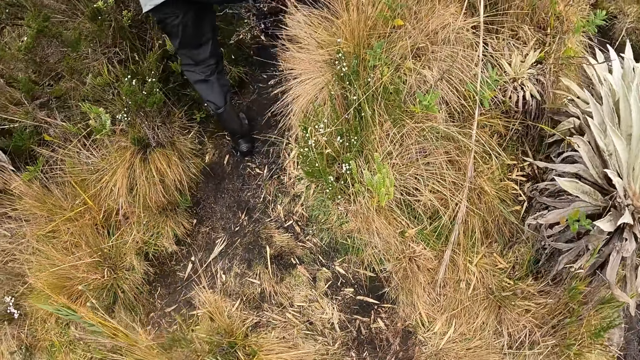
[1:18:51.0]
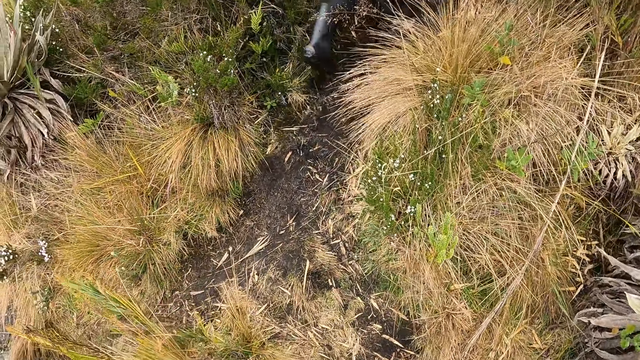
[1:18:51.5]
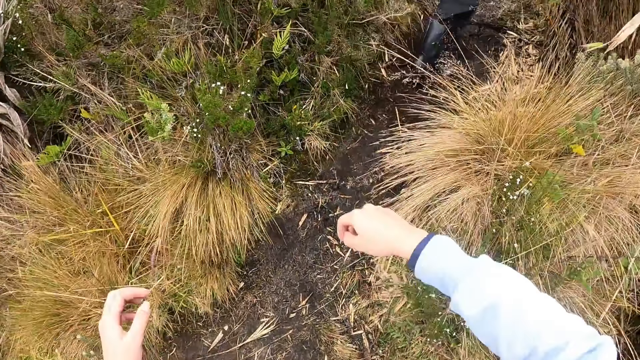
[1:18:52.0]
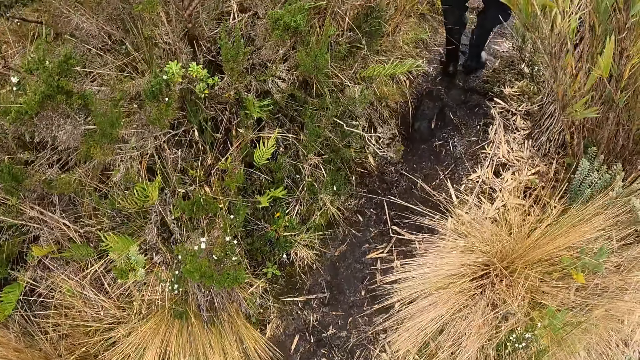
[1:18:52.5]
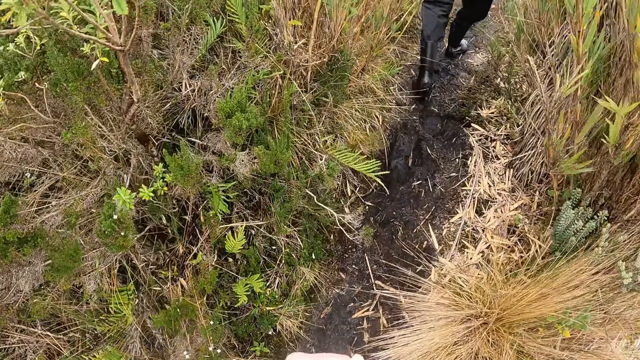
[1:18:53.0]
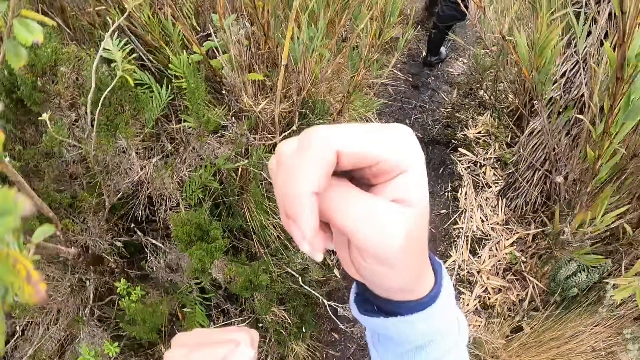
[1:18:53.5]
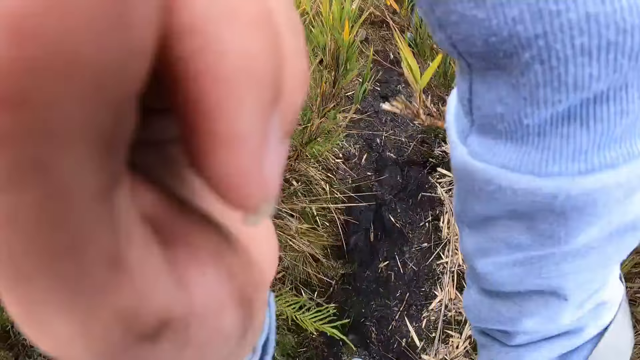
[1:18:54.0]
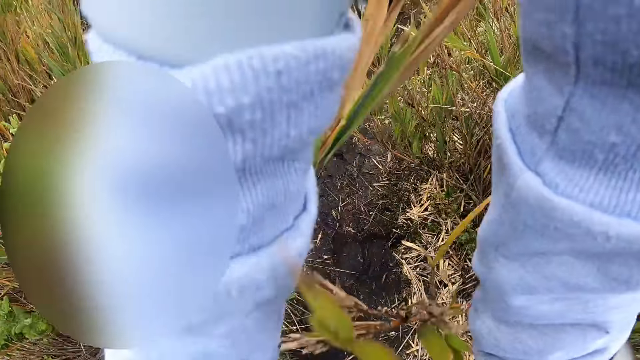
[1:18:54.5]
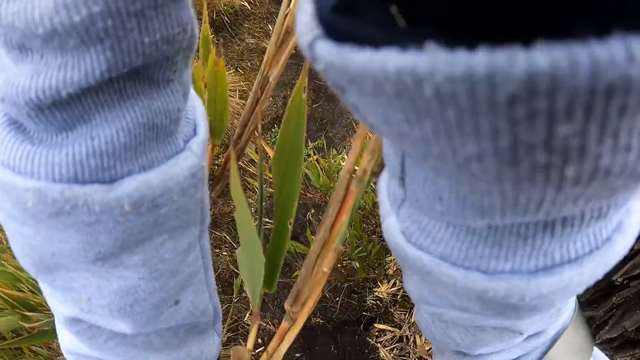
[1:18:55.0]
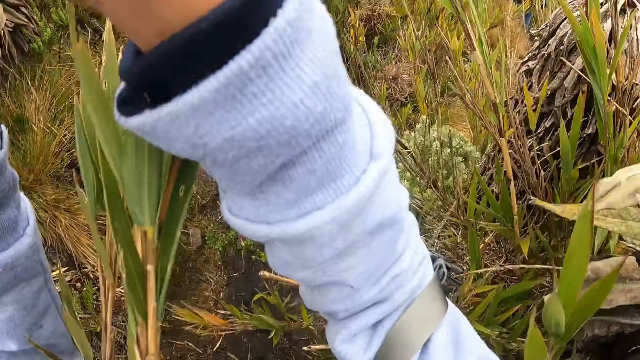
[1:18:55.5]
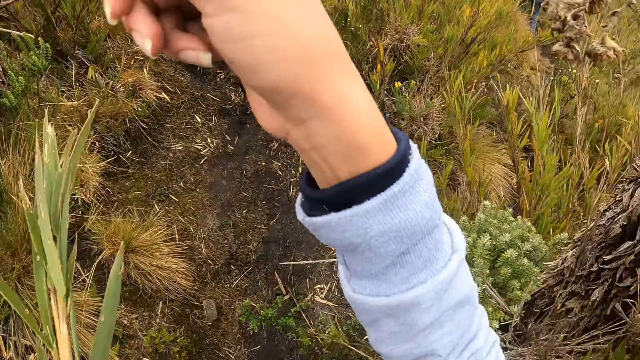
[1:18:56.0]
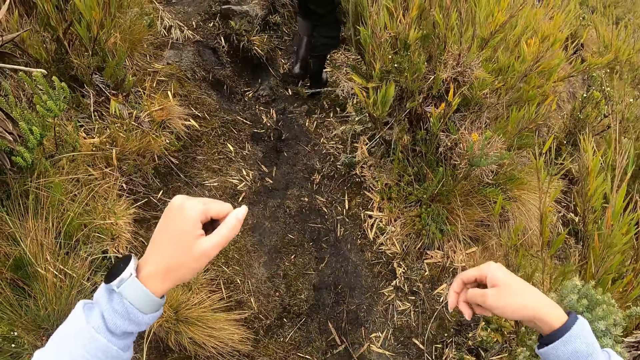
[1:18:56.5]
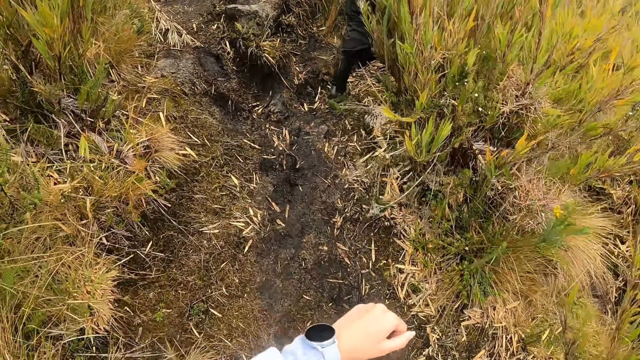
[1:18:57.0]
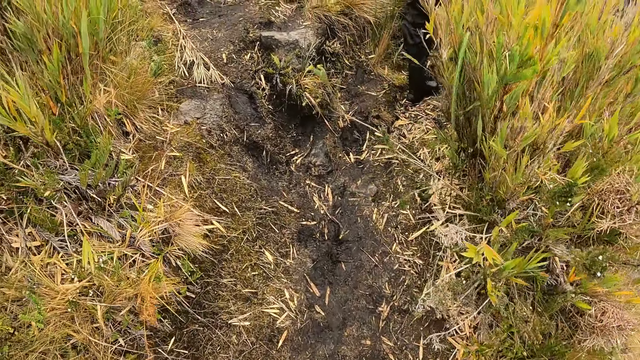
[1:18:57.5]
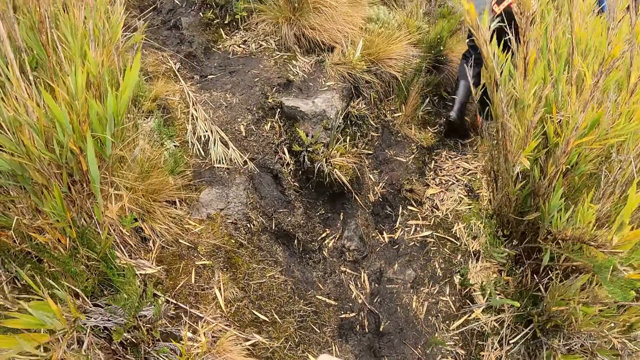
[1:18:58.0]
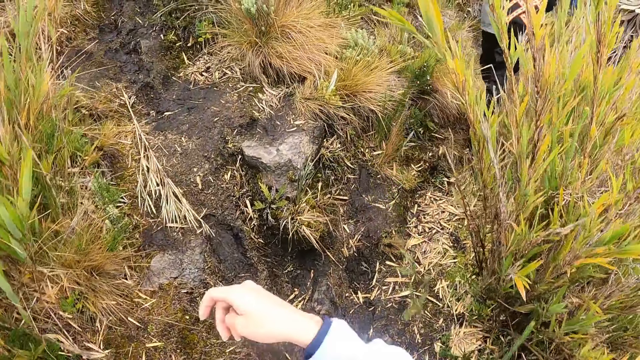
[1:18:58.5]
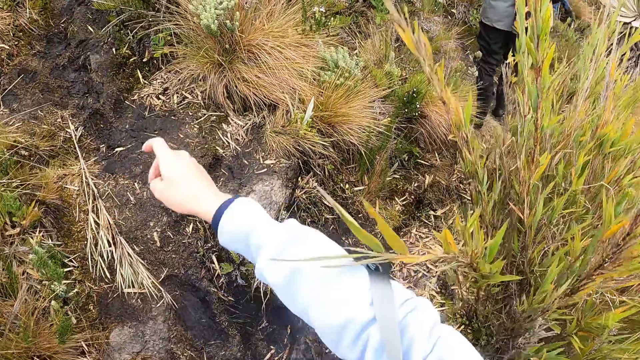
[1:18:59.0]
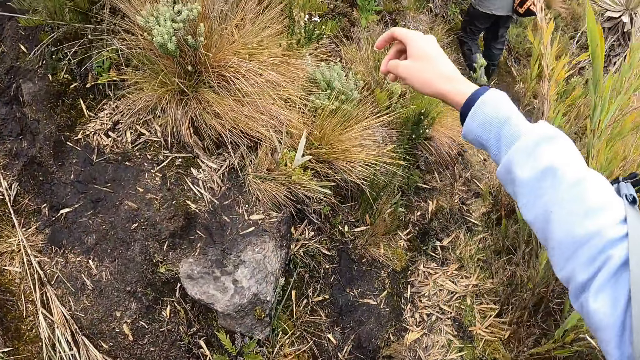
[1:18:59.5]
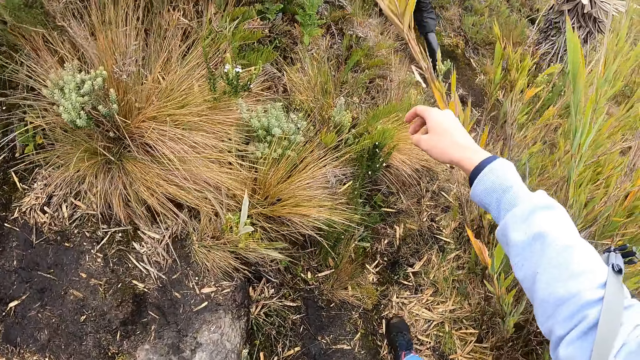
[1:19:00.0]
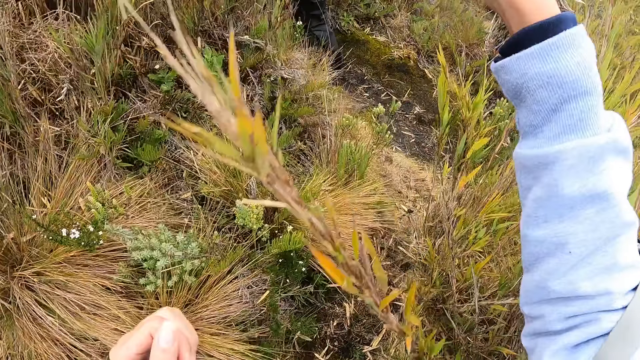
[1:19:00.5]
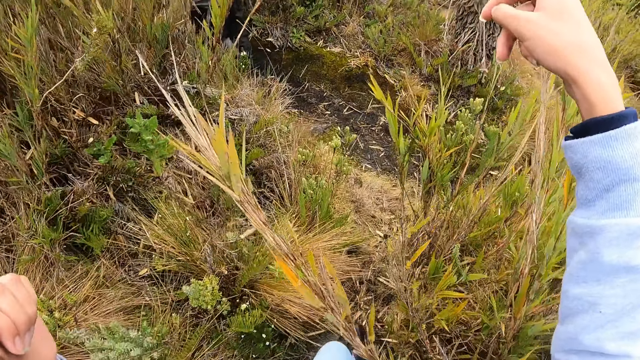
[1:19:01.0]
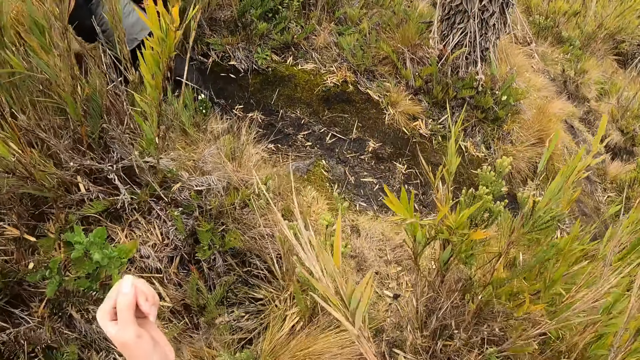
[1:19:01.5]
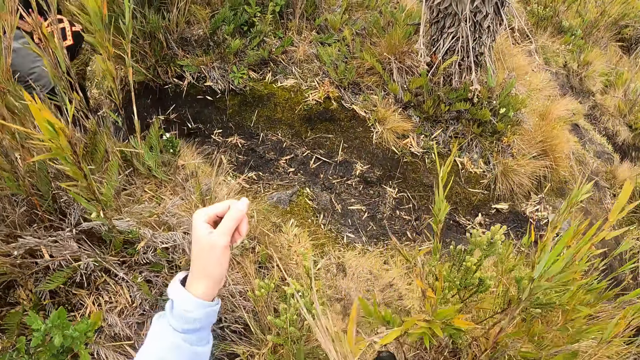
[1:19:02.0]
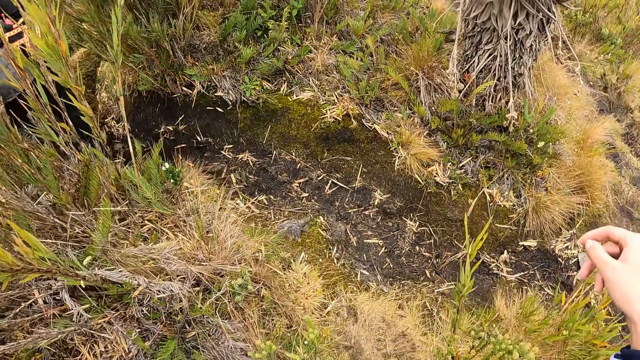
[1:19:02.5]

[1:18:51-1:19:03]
The camera wearer raises her hands towards her face. She touches a plant beside the bush path on the hill with her right arm.

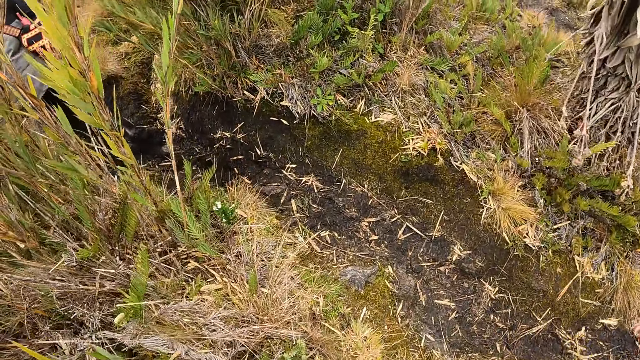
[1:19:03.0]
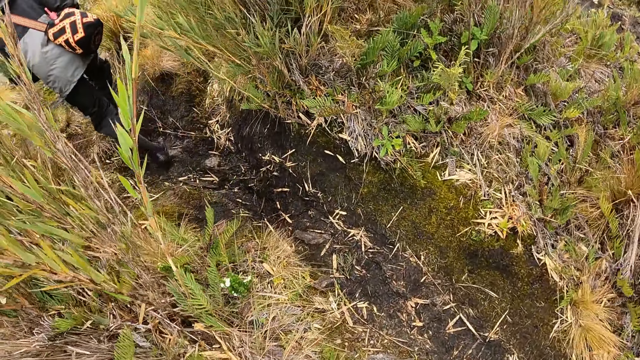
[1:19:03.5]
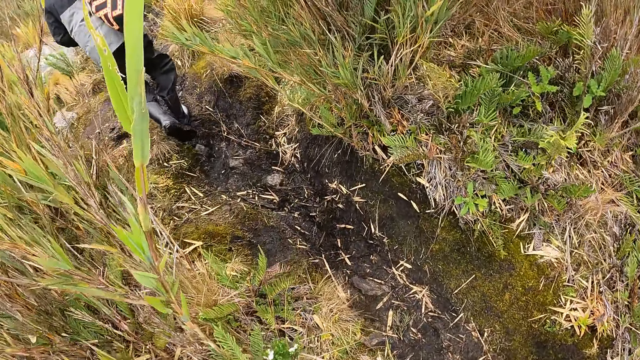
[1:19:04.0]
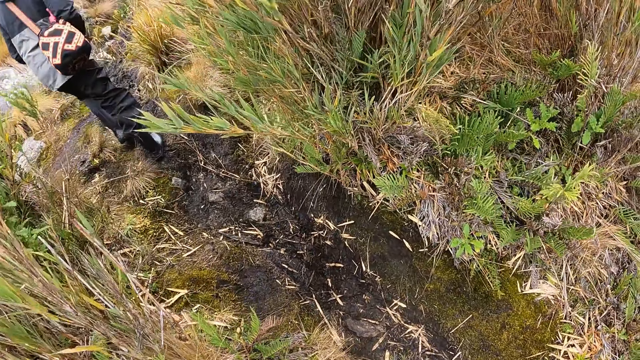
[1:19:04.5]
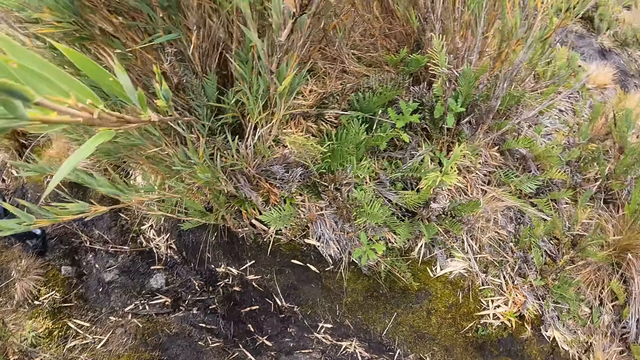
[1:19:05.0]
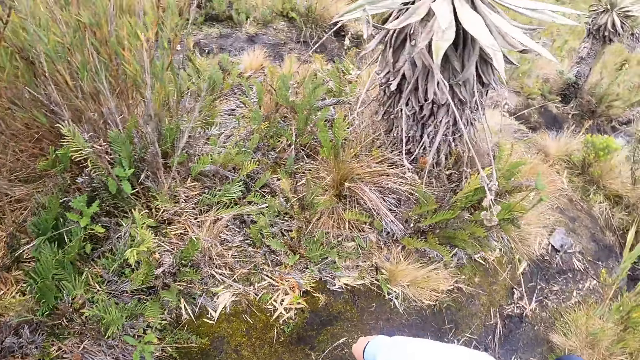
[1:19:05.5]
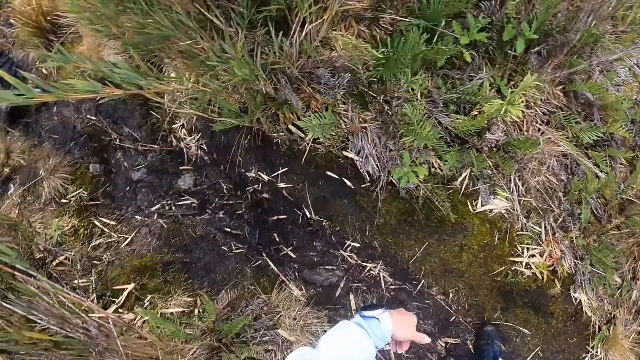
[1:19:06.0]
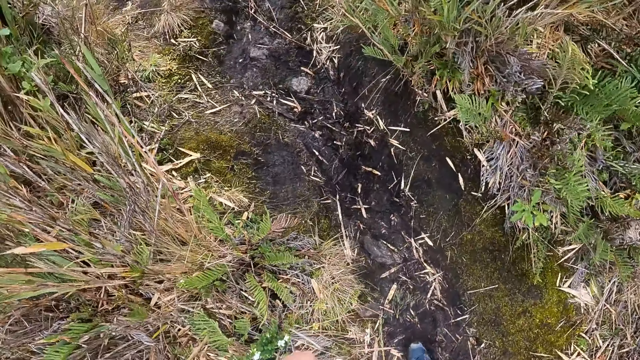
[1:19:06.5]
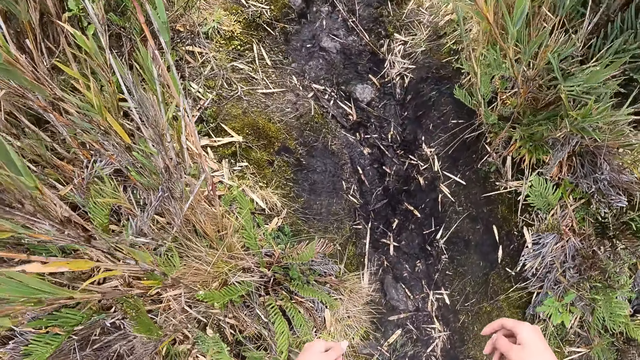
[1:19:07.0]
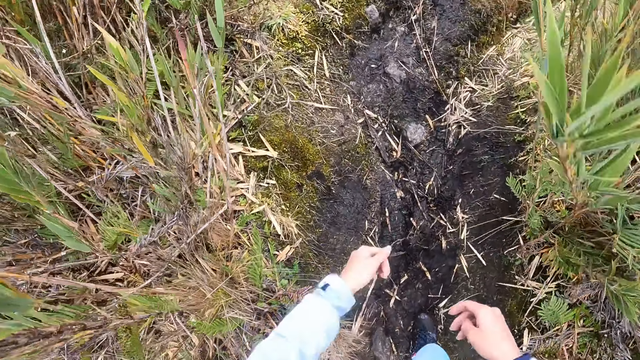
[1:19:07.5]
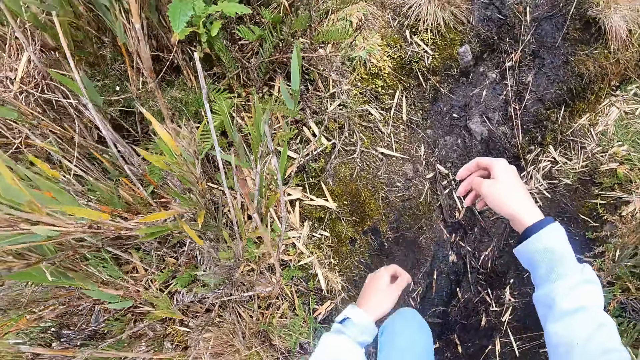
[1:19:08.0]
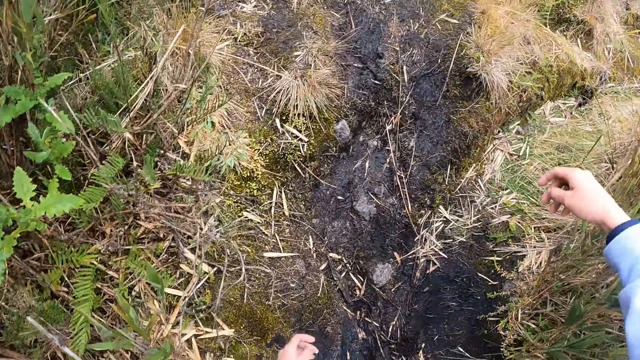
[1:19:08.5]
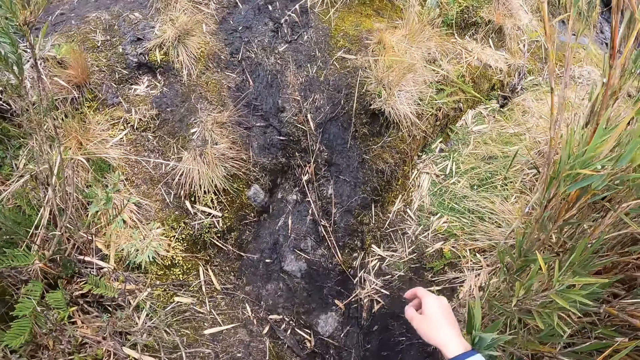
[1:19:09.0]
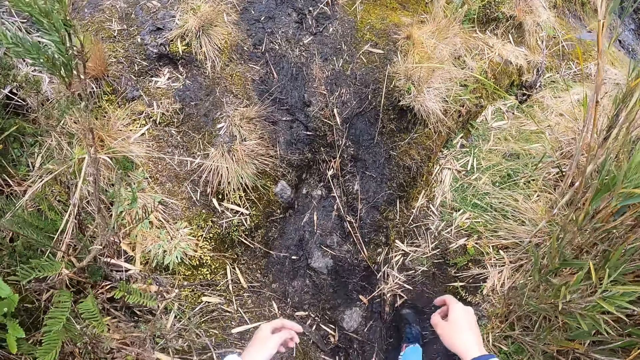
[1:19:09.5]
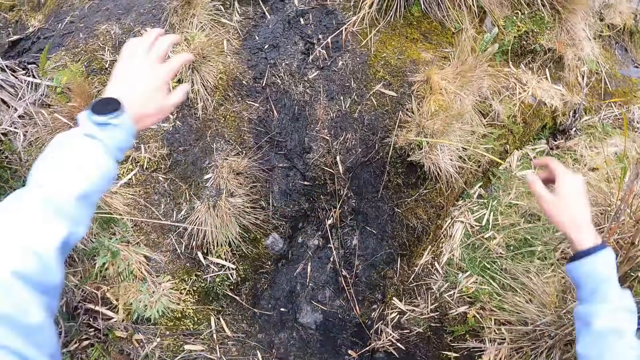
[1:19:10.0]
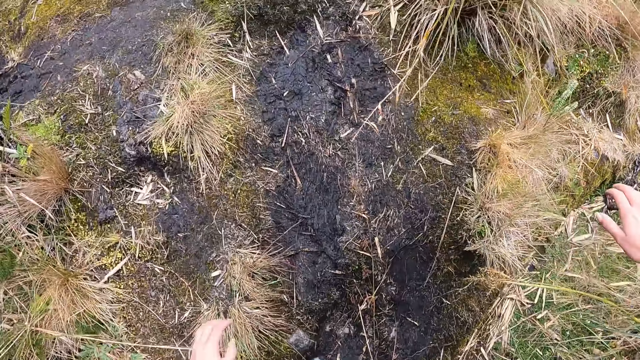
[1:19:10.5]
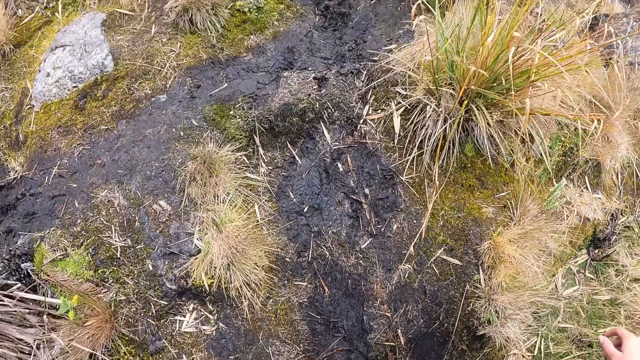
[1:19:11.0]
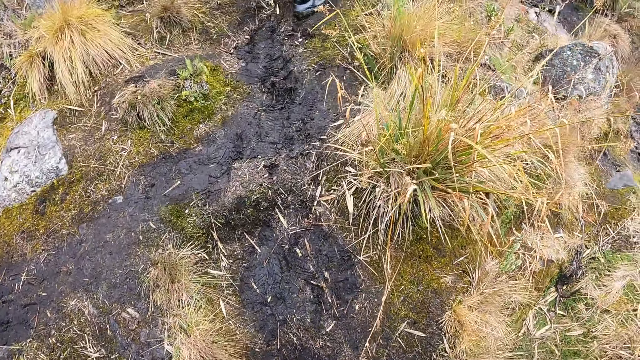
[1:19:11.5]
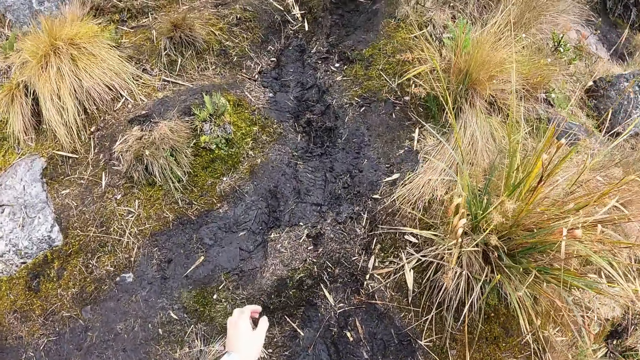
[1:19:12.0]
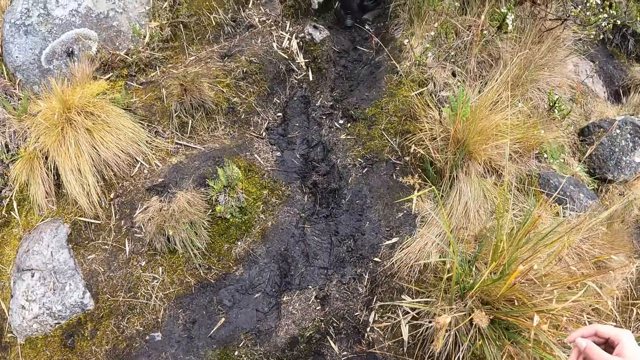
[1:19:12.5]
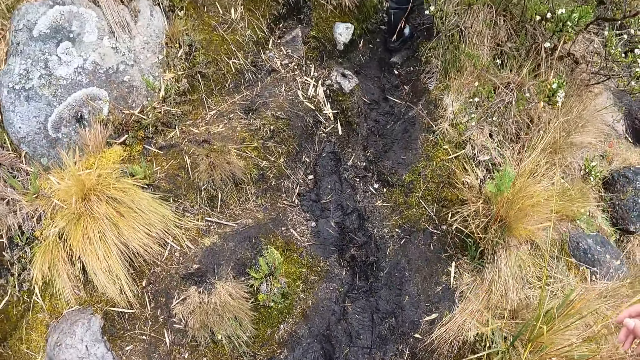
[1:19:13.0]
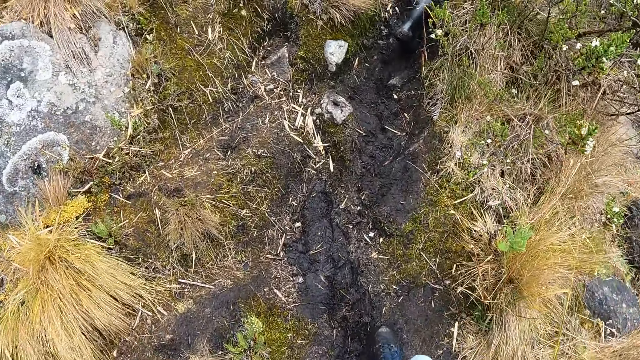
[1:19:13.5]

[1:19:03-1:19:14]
The camera wearer looks around the vegetation. She walks through the vegetation. She touches a plant beside the bush path on the hill with her right arm.
